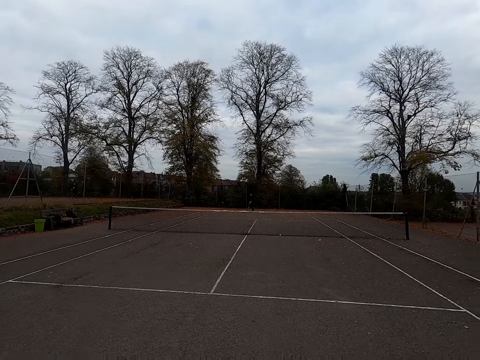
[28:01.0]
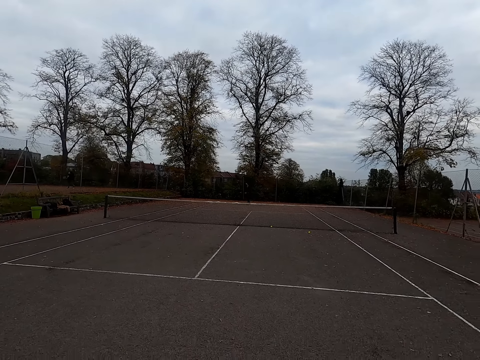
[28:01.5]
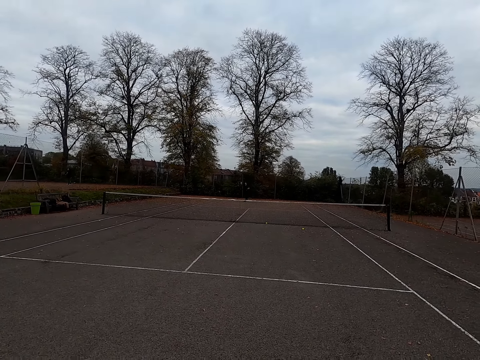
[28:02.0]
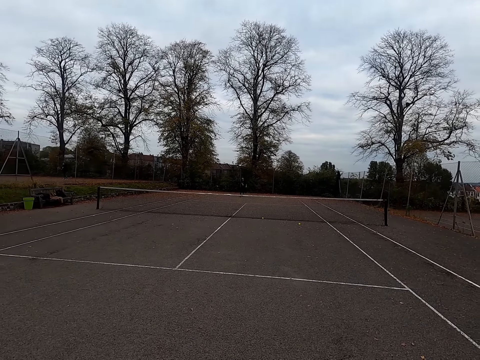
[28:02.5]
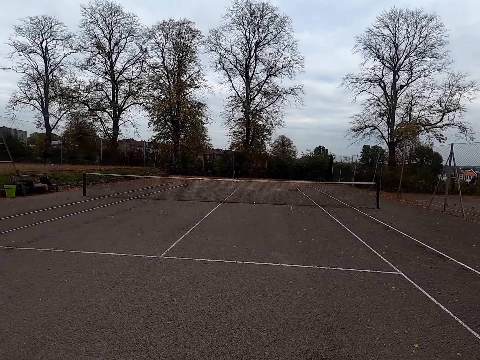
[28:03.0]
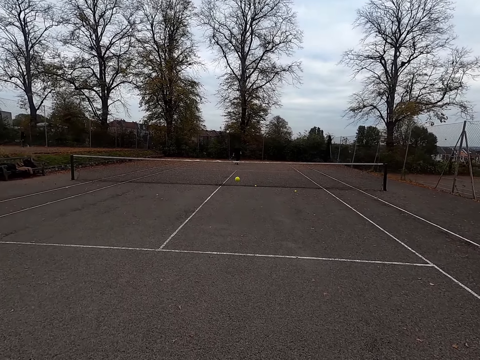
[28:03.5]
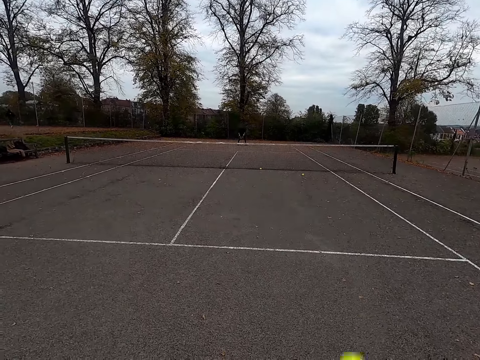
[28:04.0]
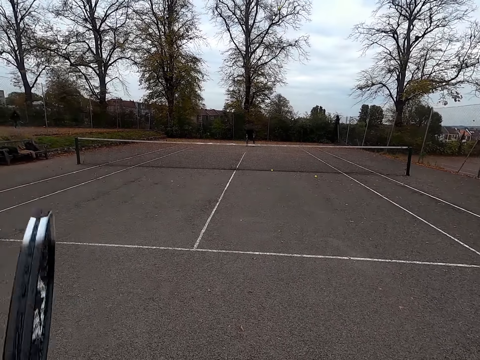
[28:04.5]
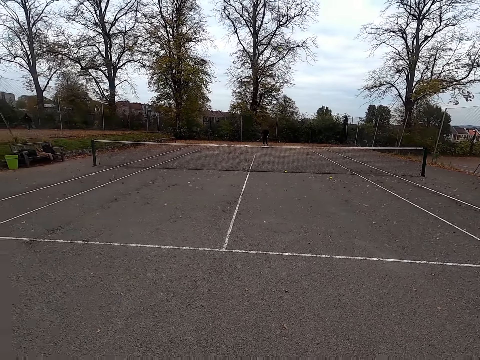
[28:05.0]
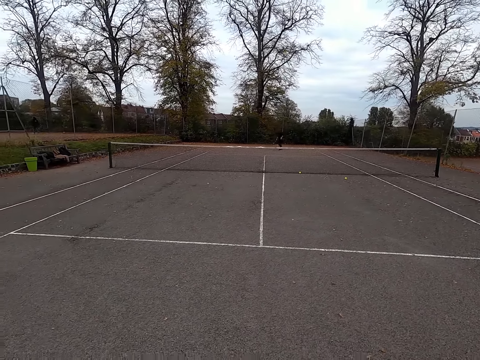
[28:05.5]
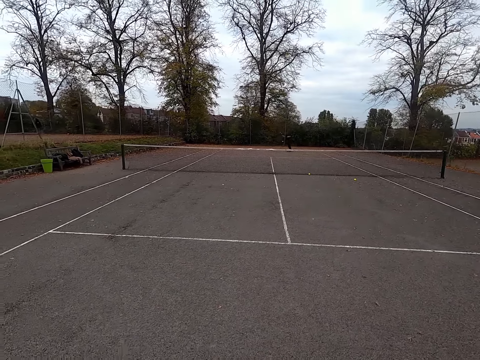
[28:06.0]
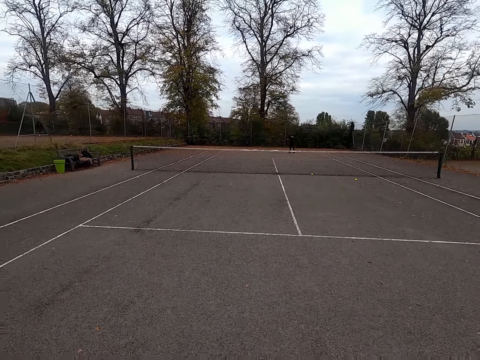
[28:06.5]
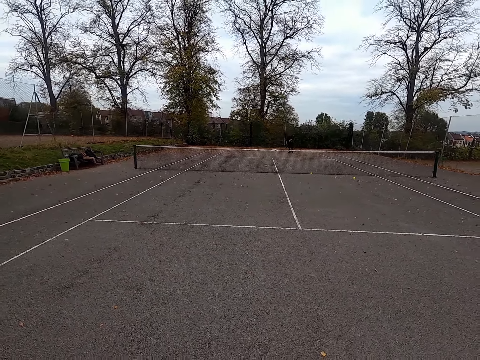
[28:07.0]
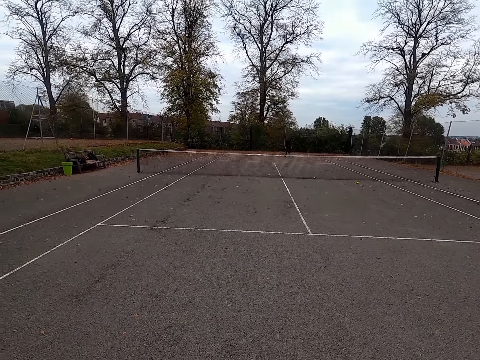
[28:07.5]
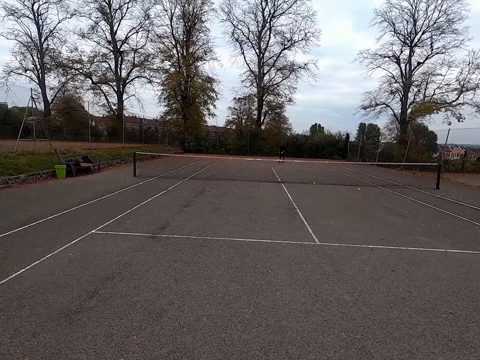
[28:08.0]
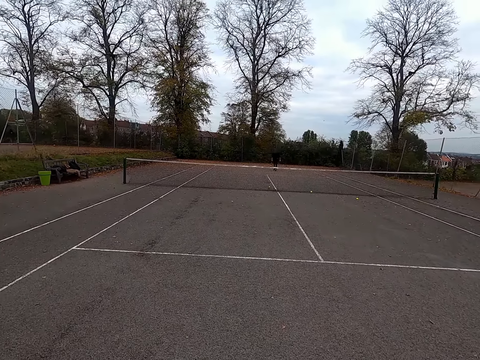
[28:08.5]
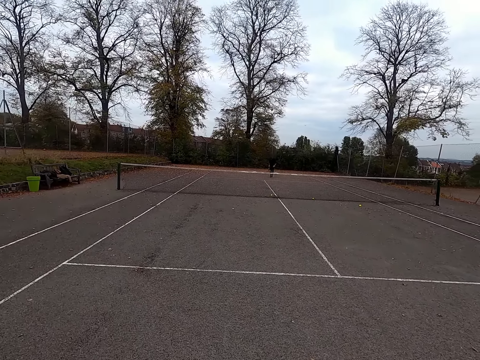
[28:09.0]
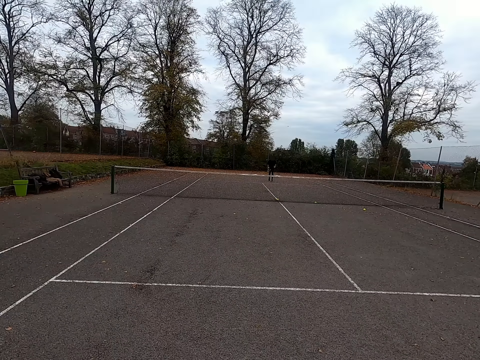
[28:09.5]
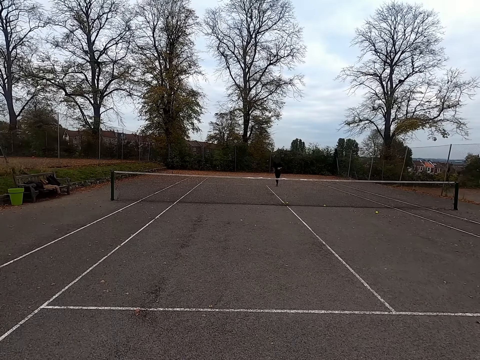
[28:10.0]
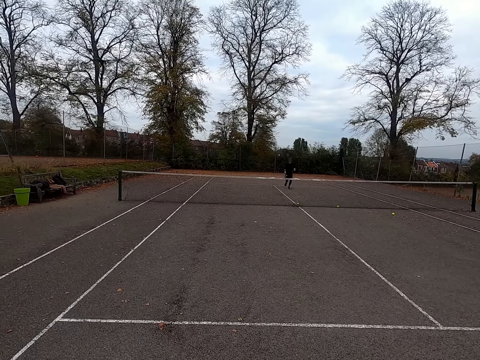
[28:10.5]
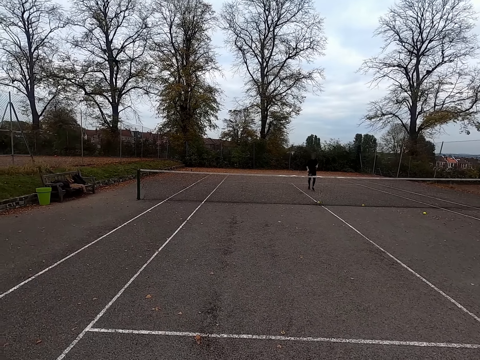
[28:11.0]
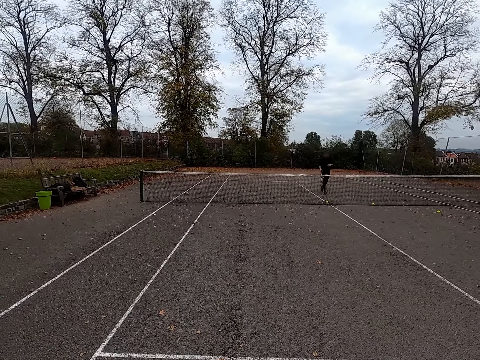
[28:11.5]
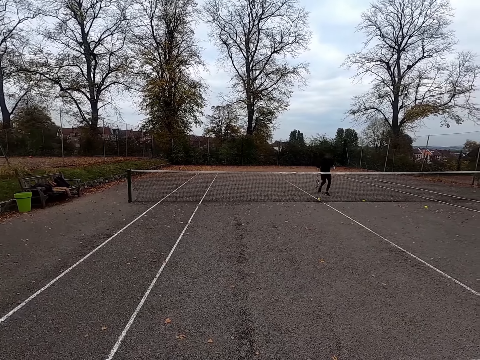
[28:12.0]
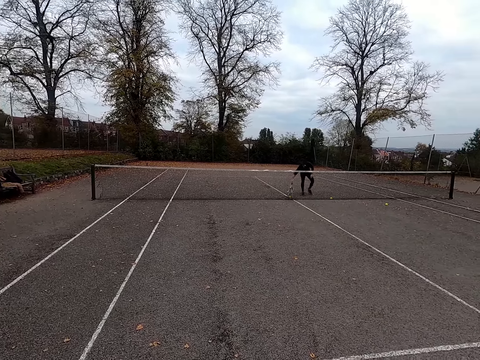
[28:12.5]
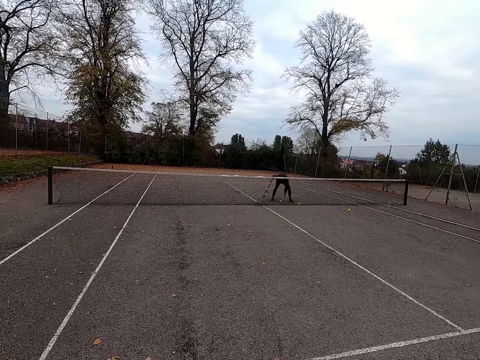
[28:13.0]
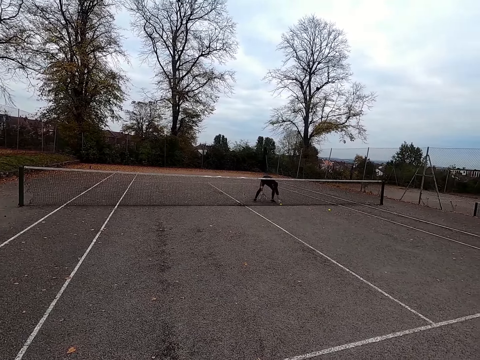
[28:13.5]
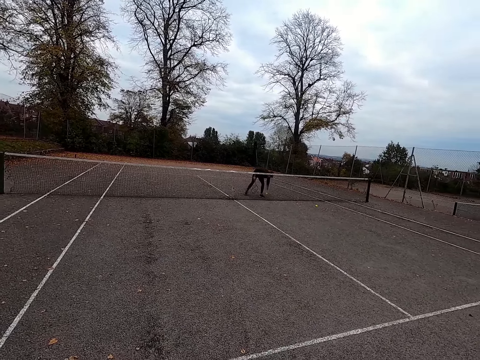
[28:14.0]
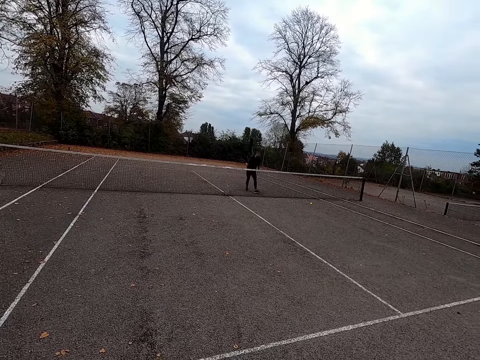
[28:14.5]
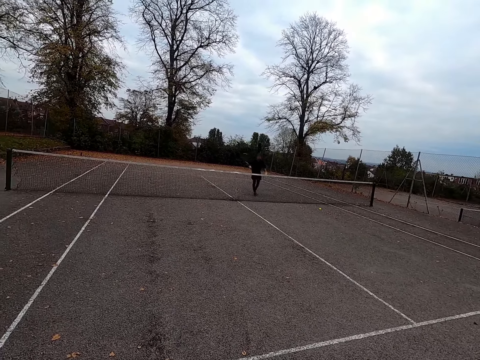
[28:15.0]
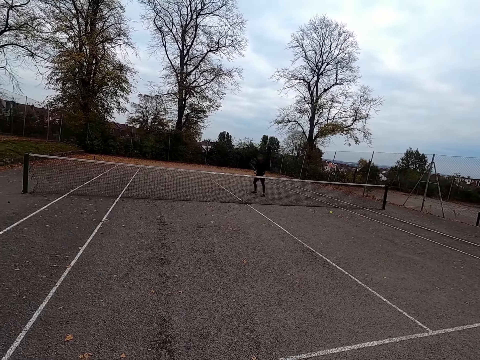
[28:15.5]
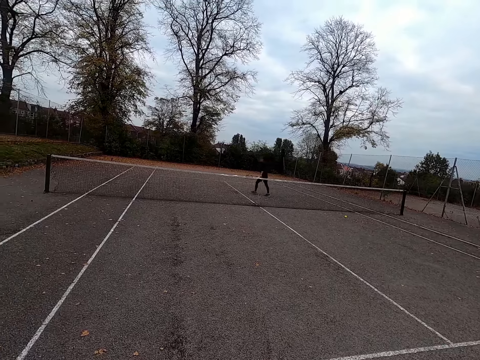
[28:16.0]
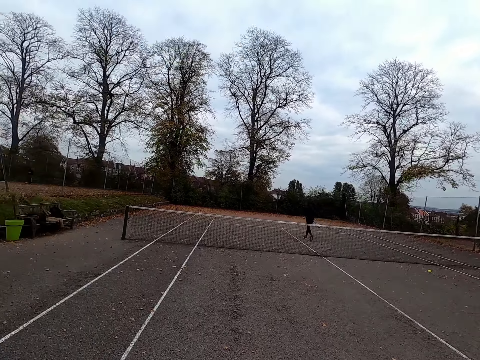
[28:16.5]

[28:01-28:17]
The camera wearer walks around the tennis court. They hit the ball with a racket. They walk around the tennis court. A man runs toward the tennis net. The camera wearer hits the ball to the man. The man bends to pick the ball from the court and walks away from the net.

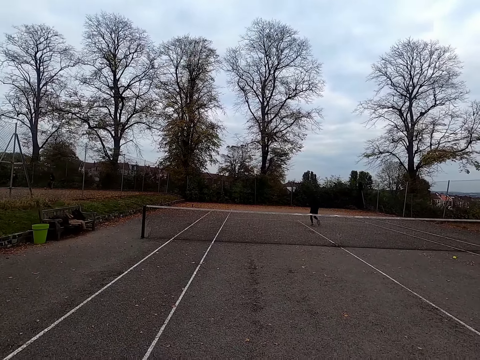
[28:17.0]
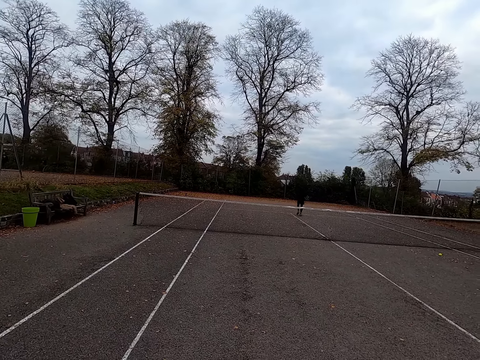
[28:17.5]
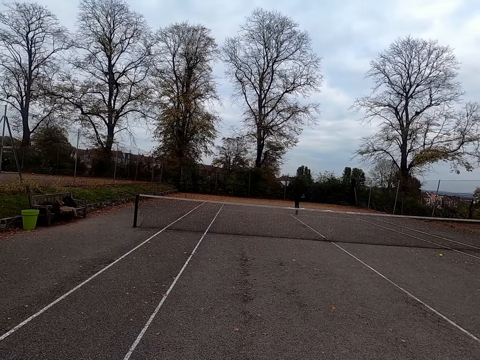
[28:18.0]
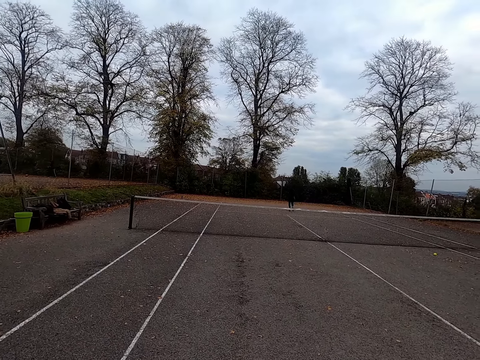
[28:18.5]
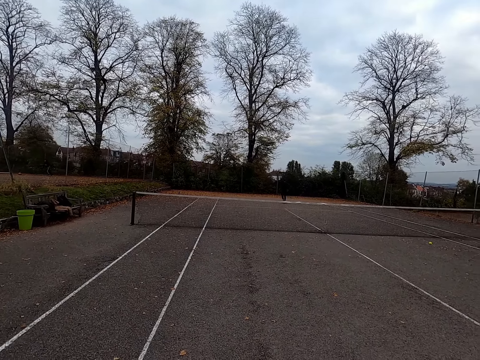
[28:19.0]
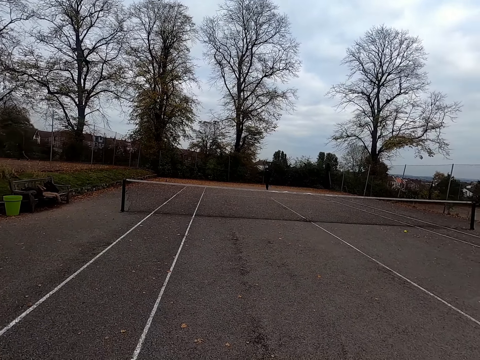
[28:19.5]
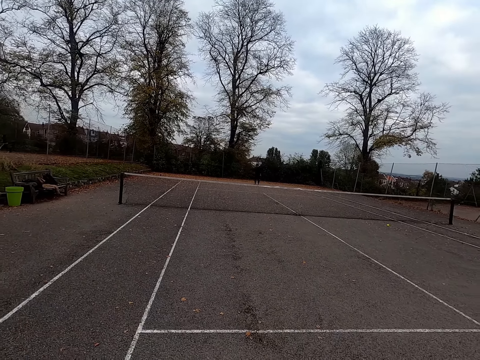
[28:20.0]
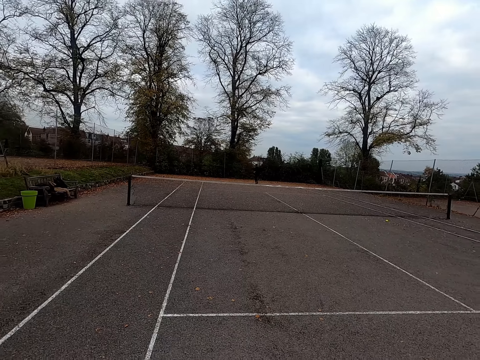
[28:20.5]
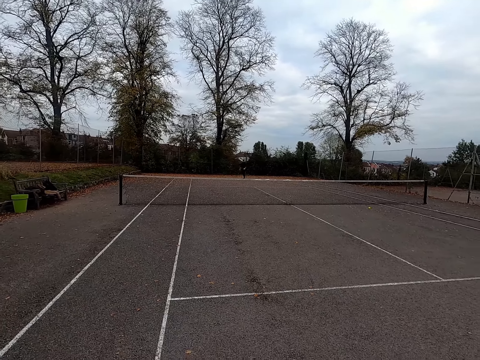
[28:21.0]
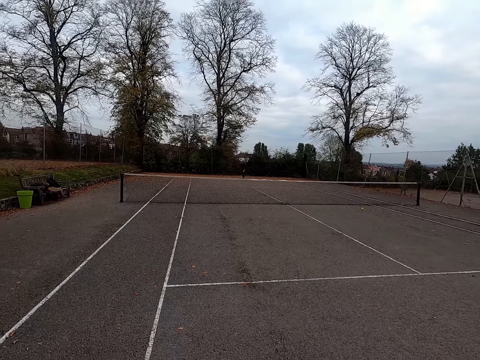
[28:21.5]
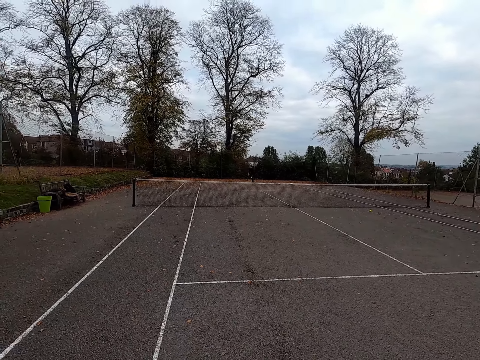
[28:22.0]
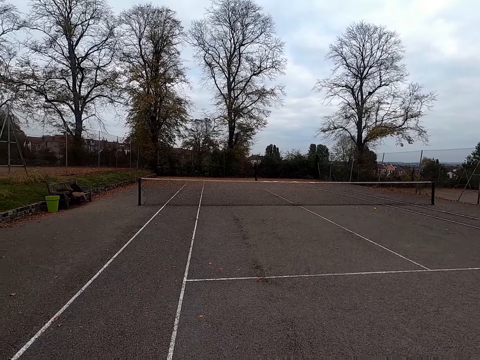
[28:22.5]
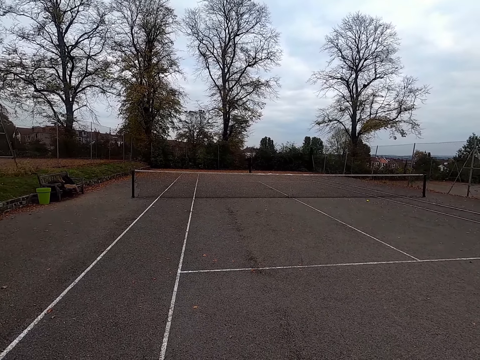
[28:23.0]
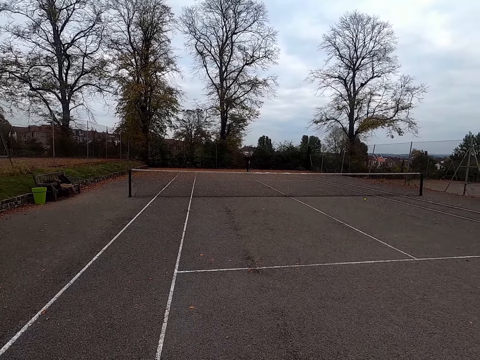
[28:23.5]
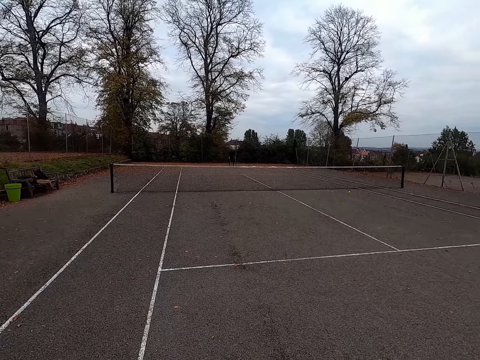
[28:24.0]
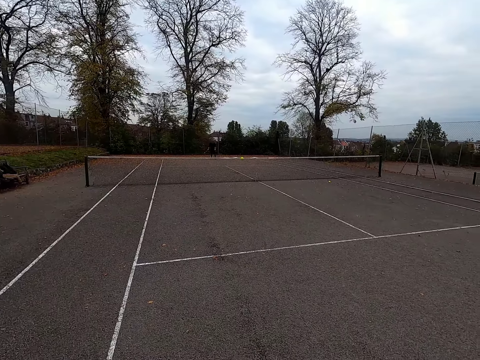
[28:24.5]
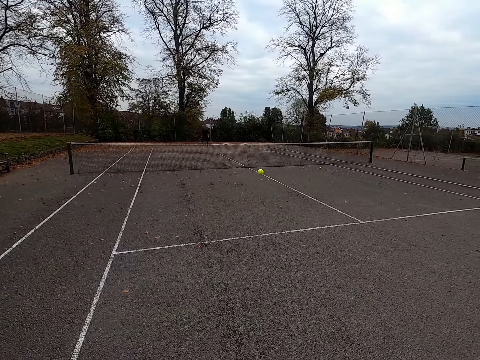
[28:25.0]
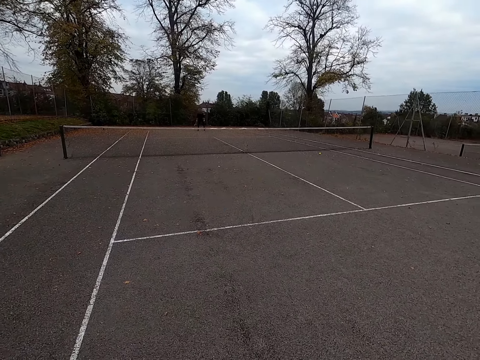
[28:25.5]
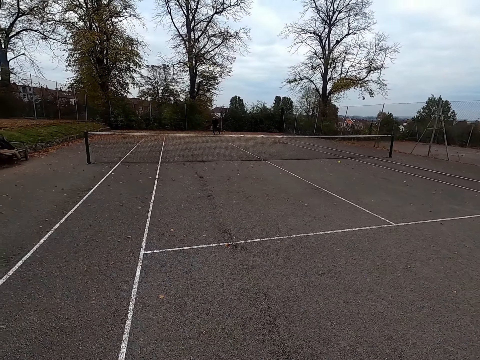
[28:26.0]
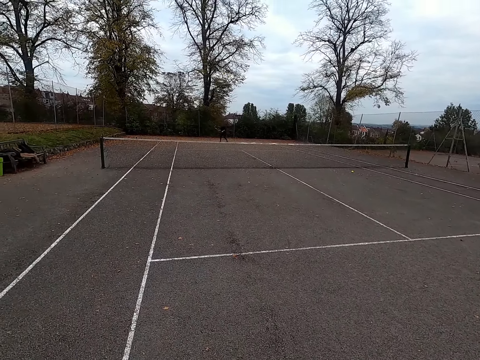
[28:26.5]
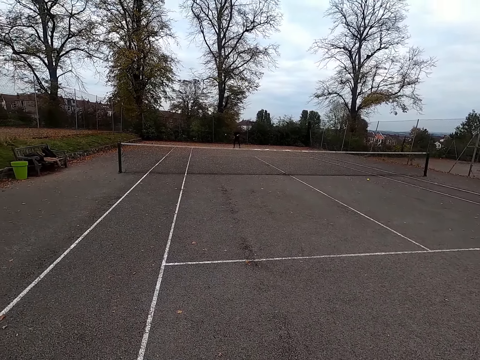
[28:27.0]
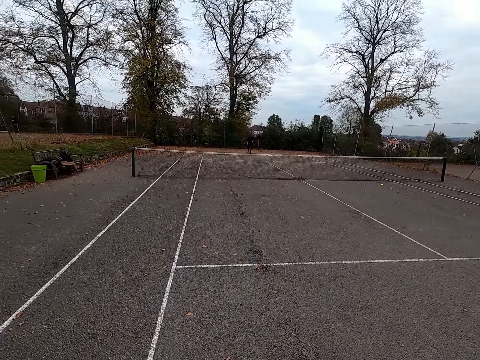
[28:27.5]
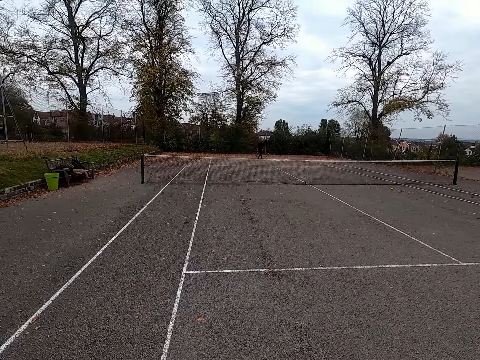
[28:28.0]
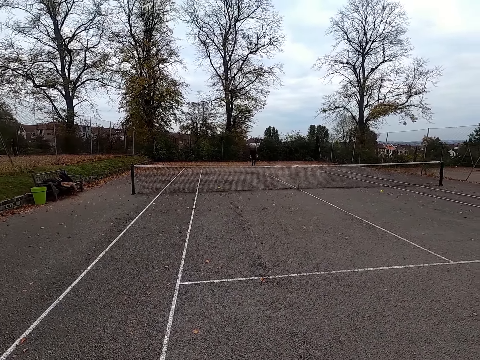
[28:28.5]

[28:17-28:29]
The camera wearer looks around the tennis court. A man runs to the back line. The man hits the ball with the racket to the camera wearer. The camera wearer hits the ball with the racket.
